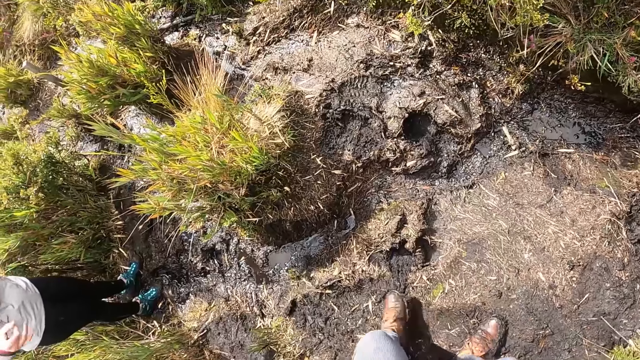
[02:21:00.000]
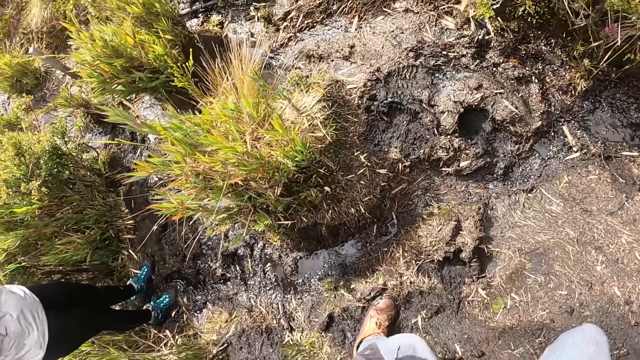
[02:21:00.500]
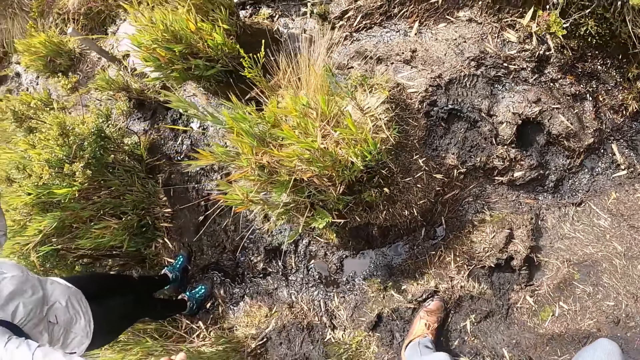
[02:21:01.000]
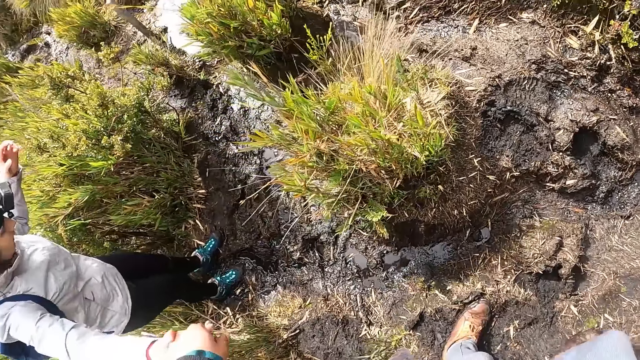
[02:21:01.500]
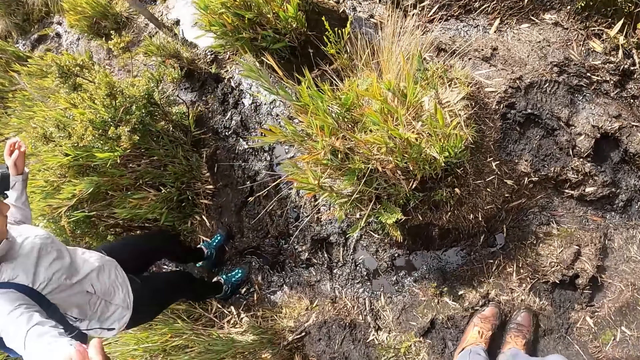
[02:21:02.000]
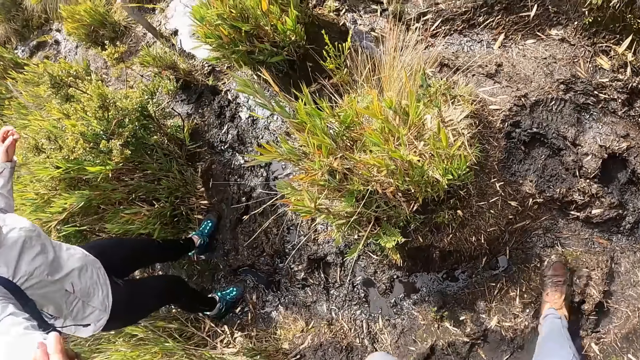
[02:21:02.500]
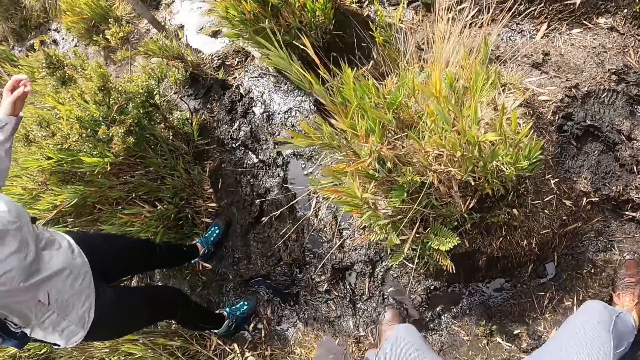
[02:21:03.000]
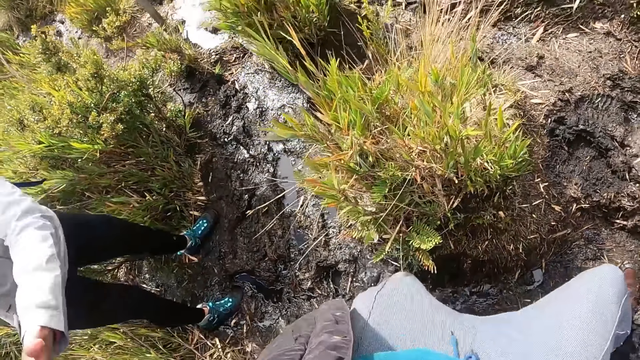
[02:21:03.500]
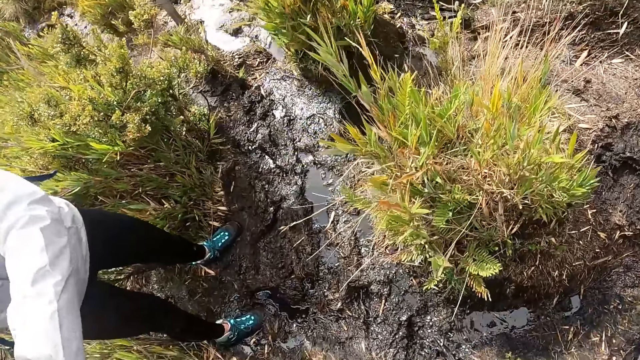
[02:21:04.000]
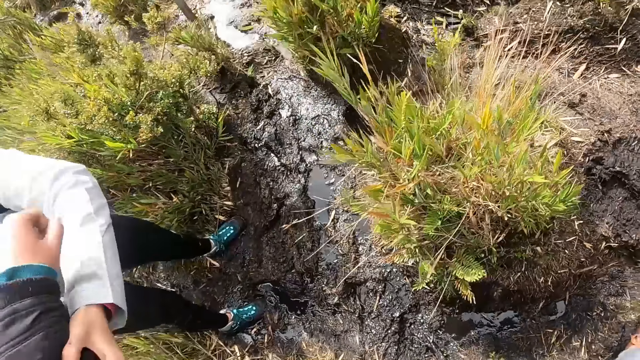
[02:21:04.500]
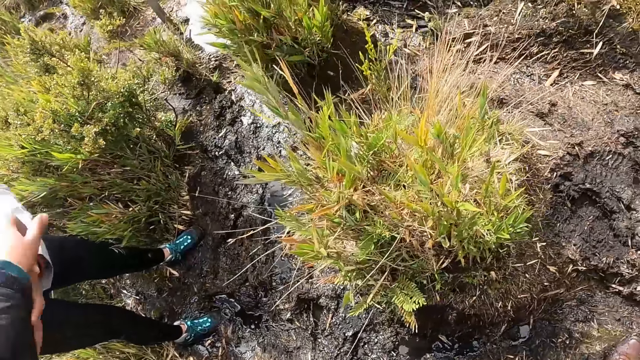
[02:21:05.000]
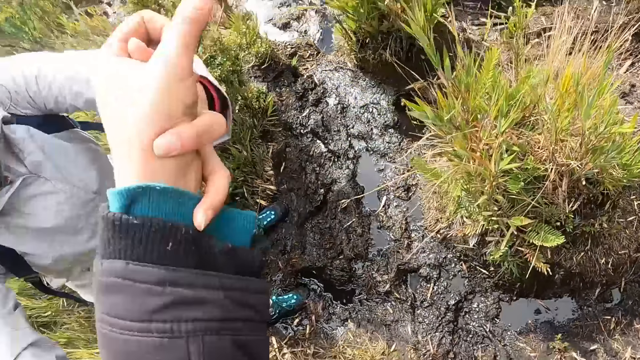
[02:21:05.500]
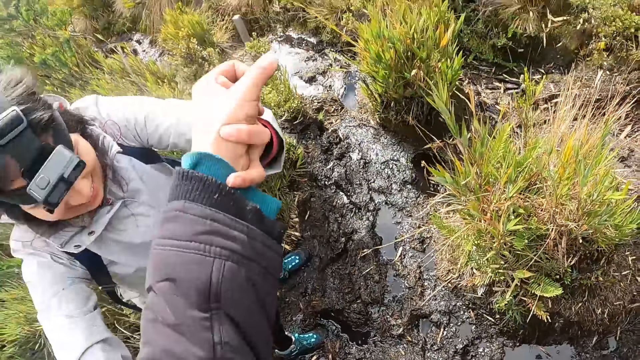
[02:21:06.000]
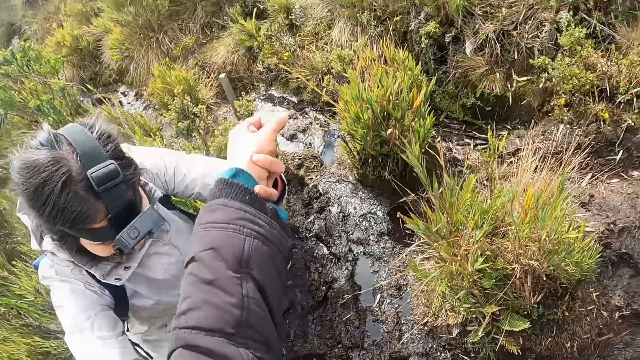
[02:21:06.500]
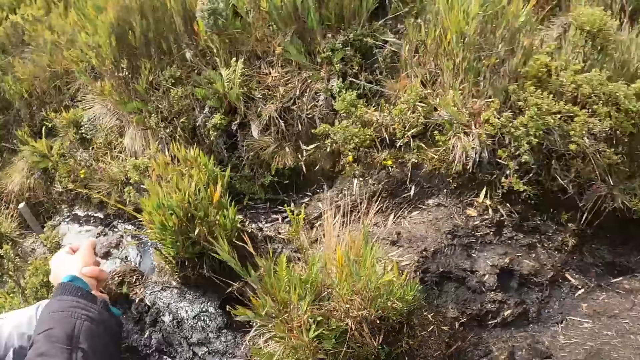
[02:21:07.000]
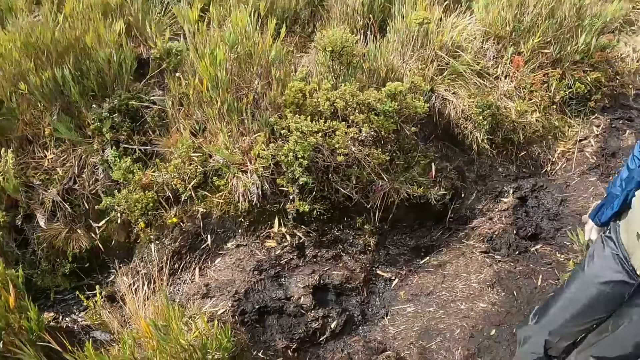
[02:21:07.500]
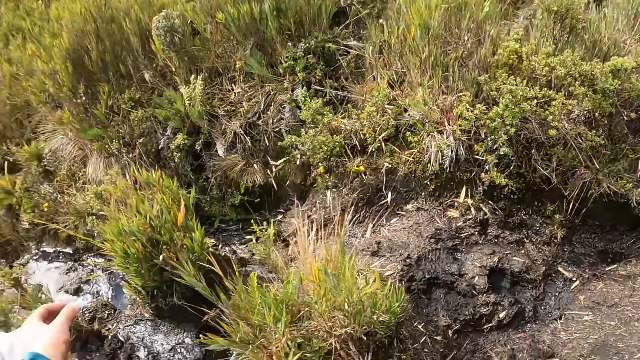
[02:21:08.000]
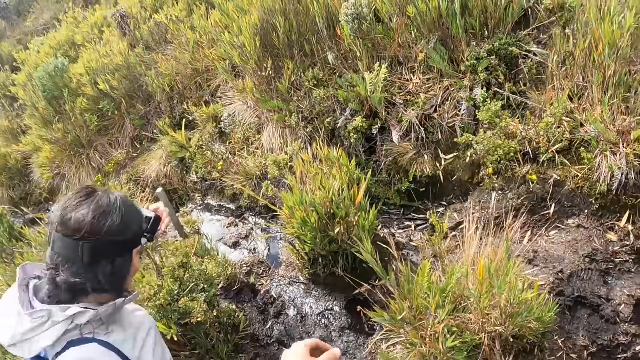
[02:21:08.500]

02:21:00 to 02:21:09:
A woman stretches her right hand towards the camera wearer. The camera wearer holds the woman's right hand with his left hand. The woman grabs the camera wearer's left hand with her left hand.

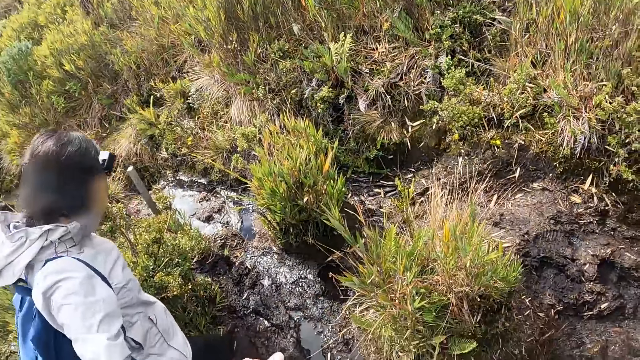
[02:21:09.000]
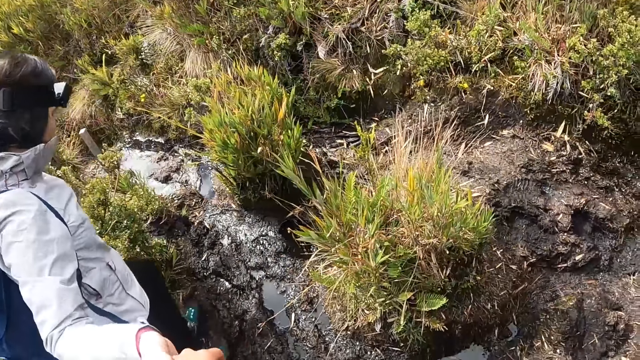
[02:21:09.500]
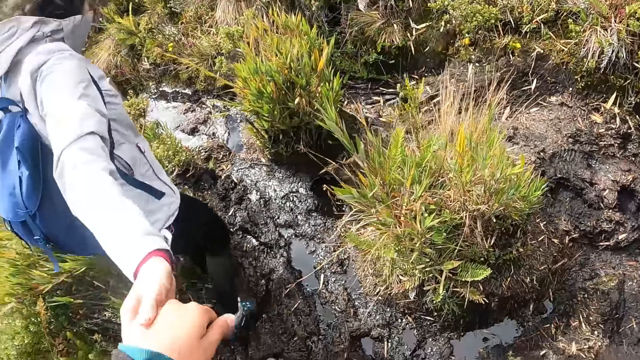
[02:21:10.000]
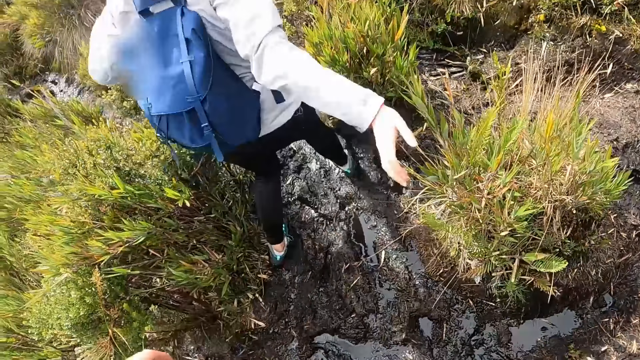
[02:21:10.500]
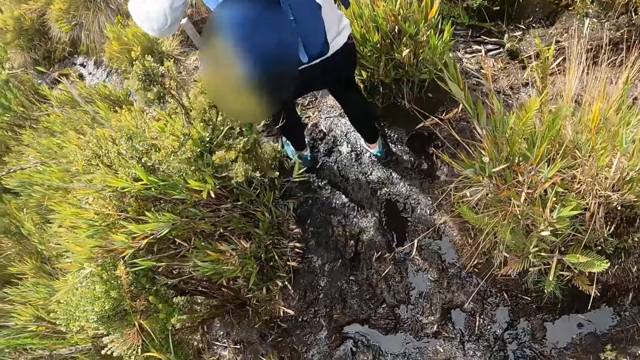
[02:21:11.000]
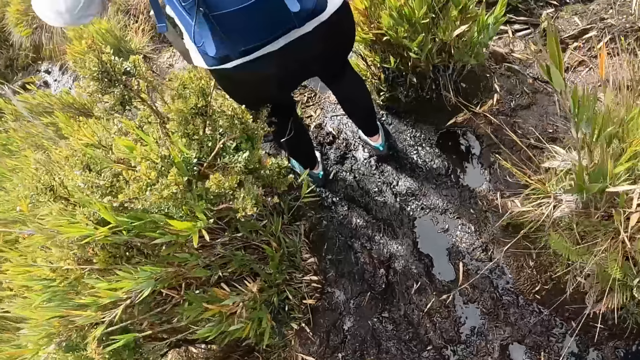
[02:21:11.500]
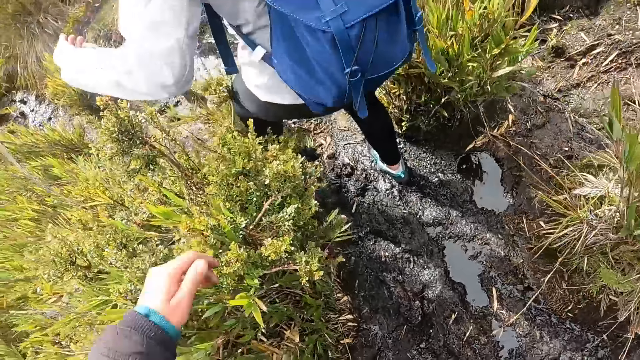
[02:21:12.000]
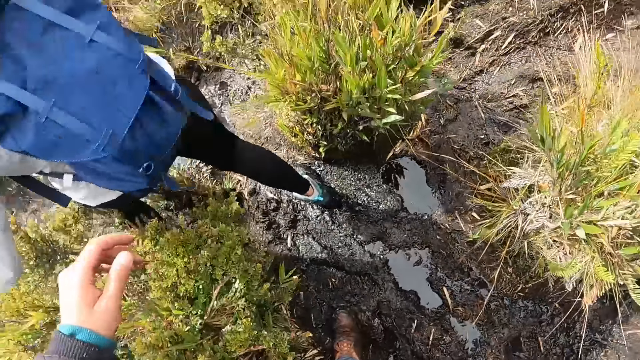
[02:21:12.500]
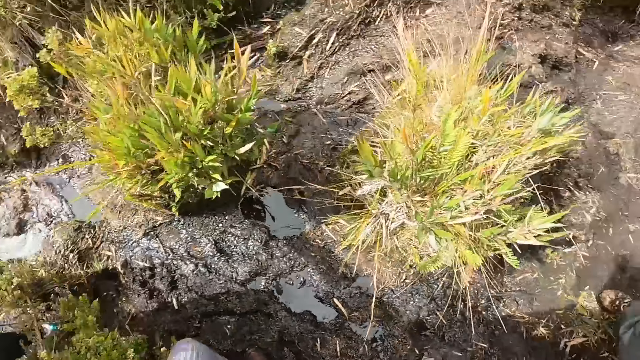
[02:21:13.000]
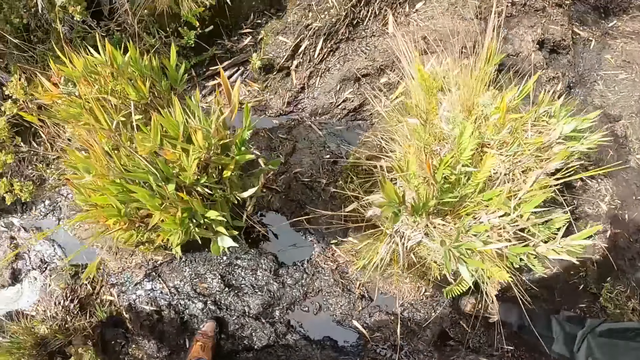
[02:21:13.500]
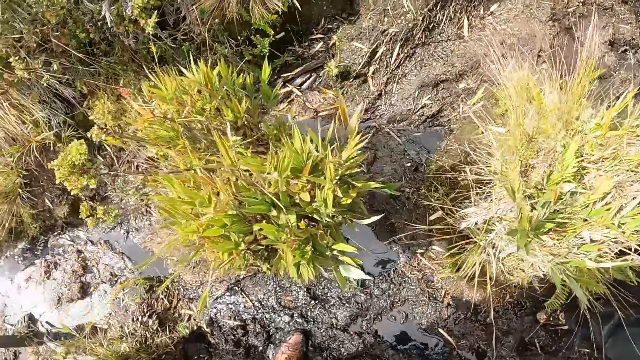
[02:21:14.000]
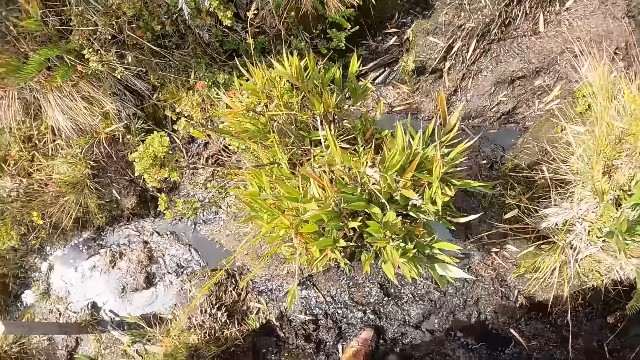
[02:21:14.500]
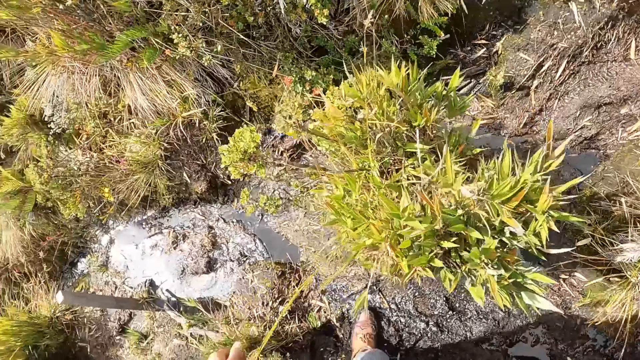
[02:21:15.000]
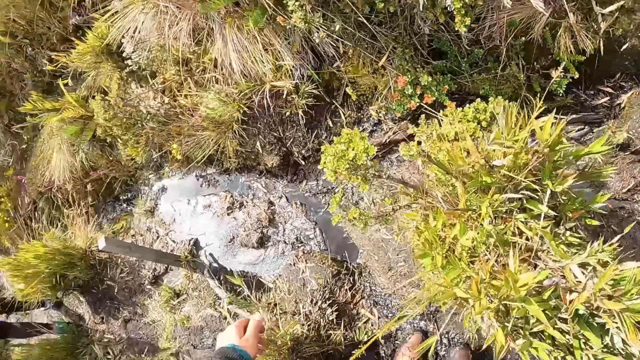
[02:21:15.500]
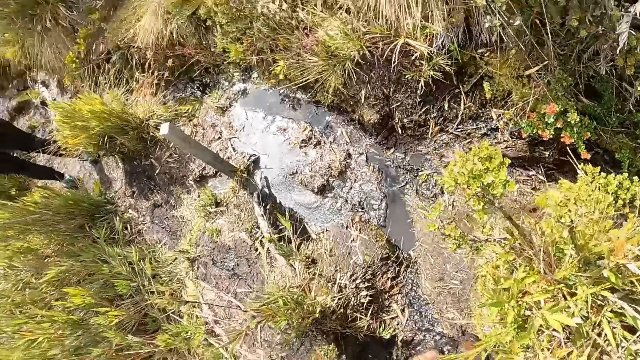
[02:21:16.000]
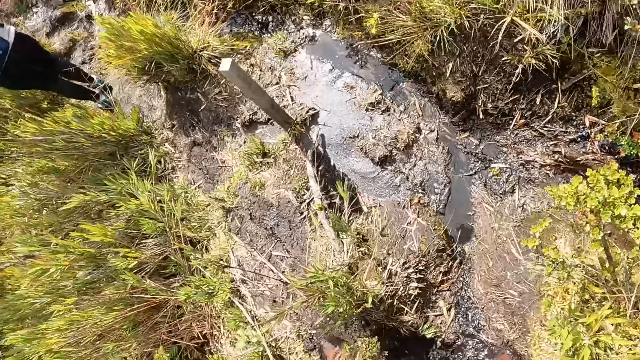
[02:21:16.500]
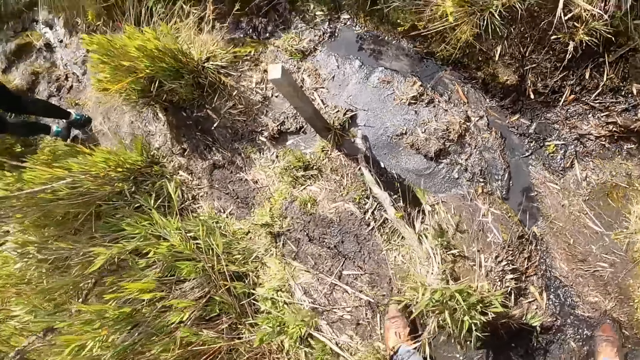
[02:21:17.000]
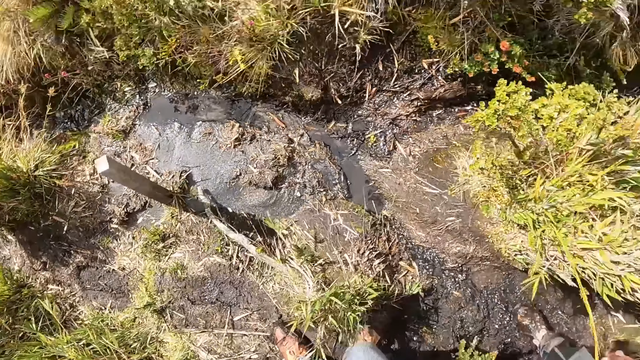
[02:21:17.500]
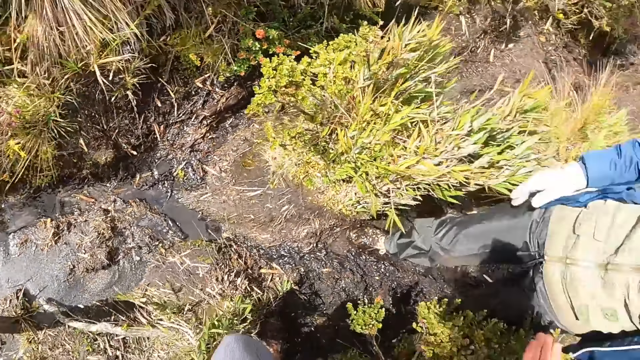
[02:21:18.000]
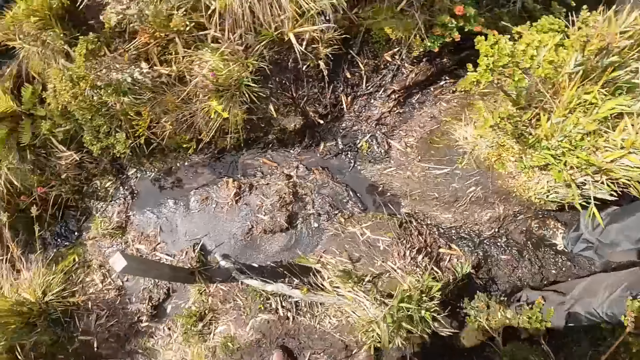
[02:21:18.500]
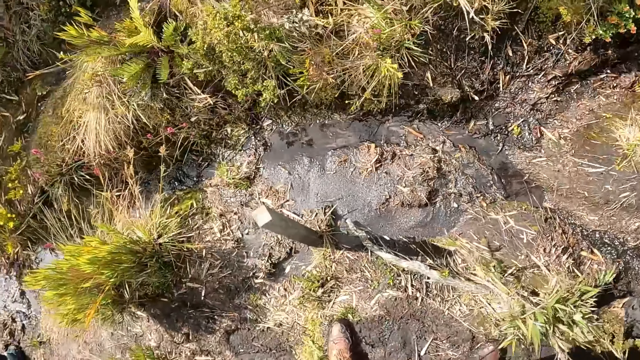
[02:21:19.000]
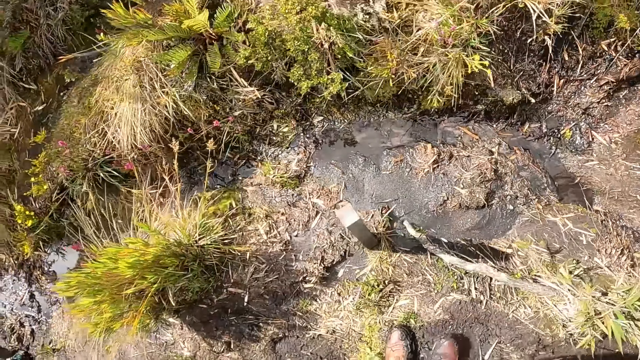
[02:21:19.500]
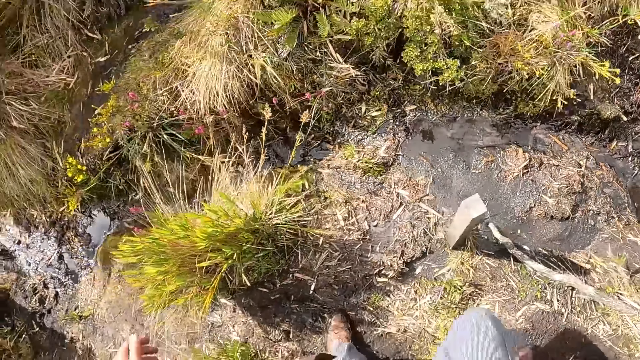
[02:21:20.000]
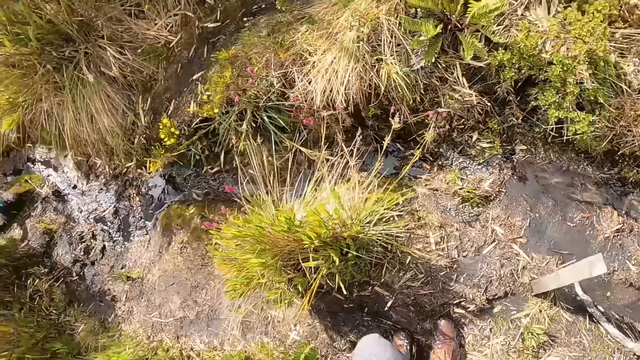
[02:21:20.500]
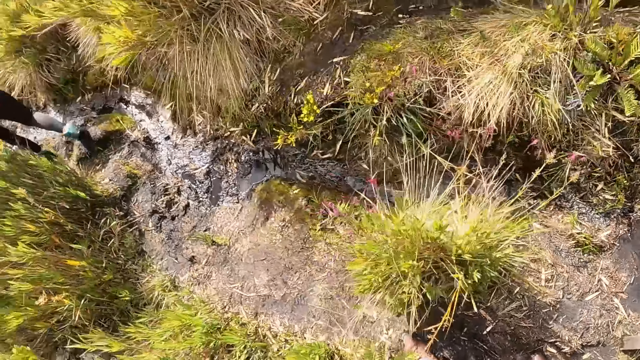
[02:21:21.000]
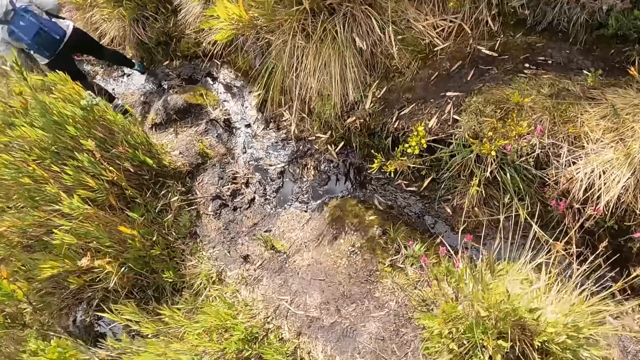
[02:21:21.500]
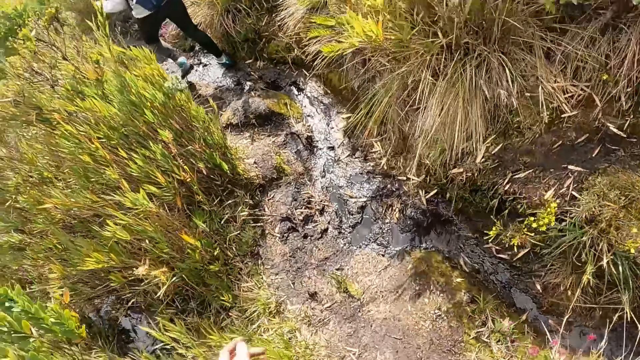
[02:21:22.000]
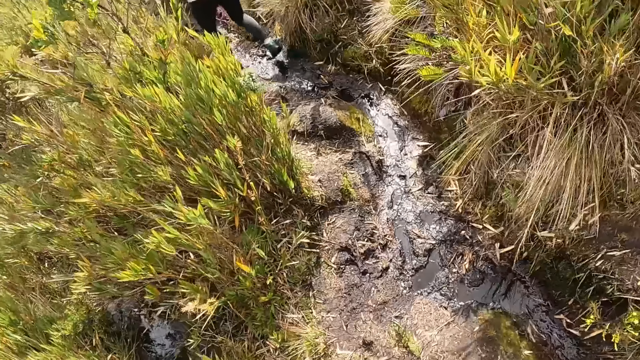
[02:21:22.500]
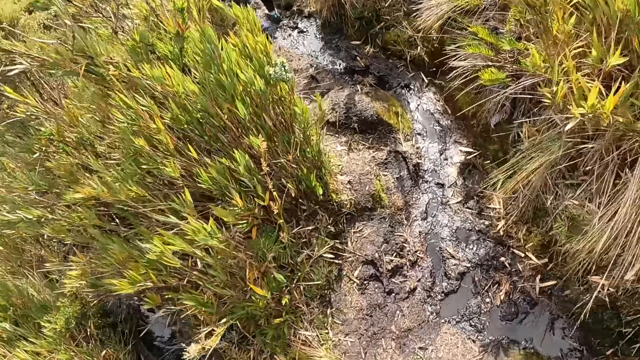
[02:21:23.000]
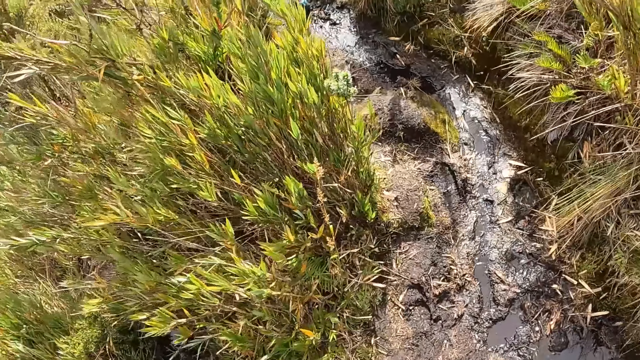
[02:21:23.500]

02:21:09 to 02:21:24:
A woman walks down the muddy path. The camera wearer walks down the muddy path.
